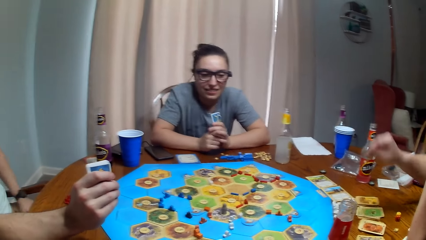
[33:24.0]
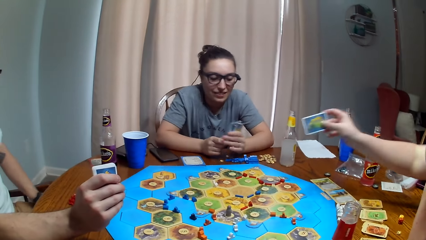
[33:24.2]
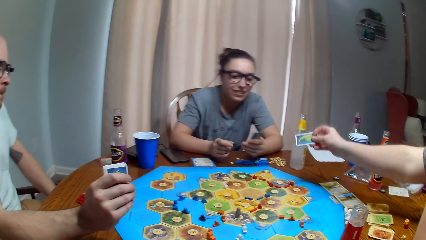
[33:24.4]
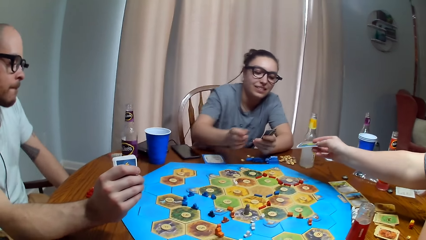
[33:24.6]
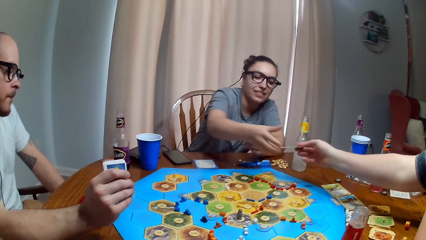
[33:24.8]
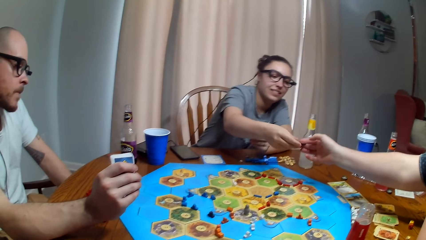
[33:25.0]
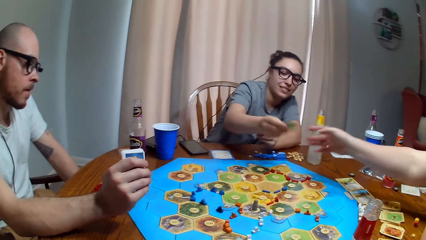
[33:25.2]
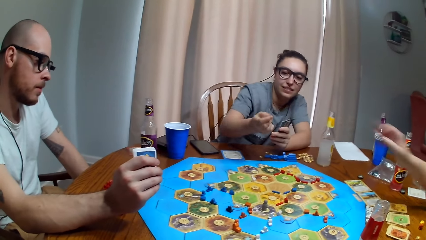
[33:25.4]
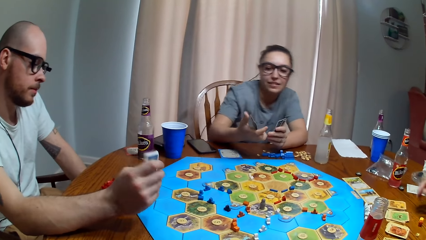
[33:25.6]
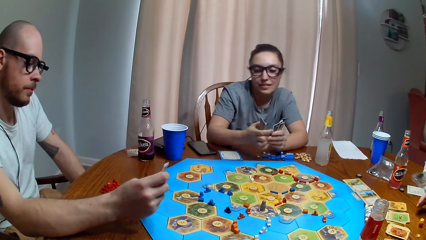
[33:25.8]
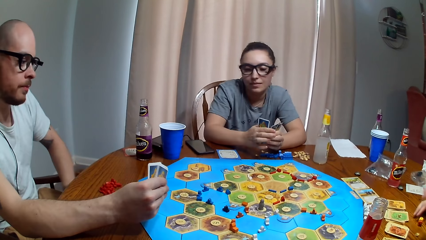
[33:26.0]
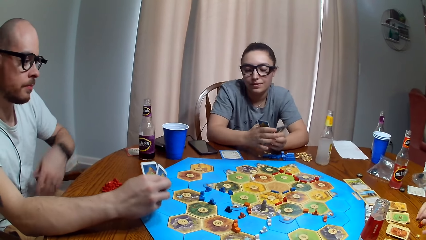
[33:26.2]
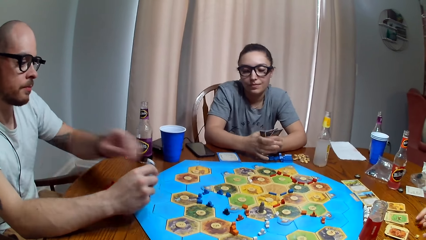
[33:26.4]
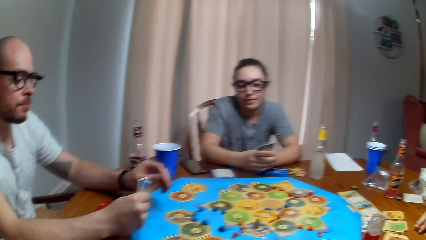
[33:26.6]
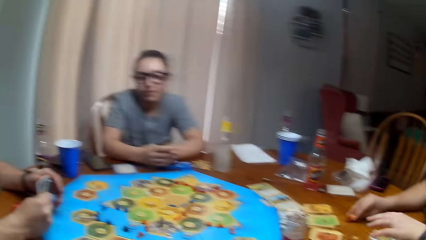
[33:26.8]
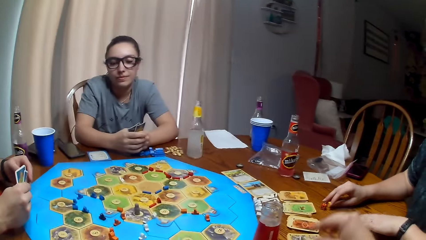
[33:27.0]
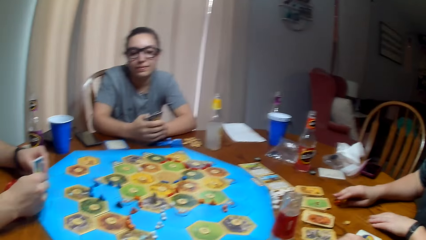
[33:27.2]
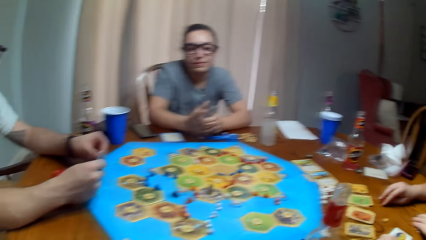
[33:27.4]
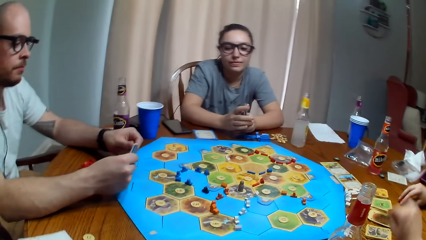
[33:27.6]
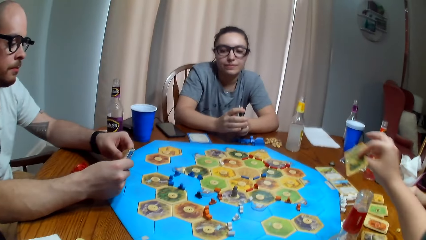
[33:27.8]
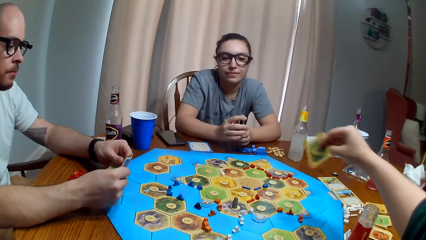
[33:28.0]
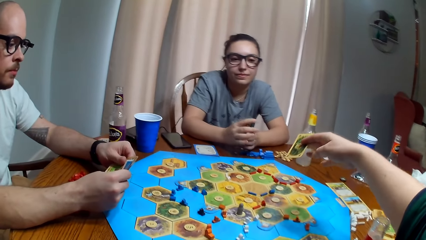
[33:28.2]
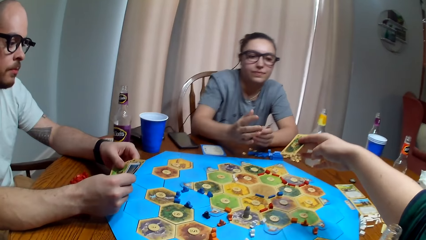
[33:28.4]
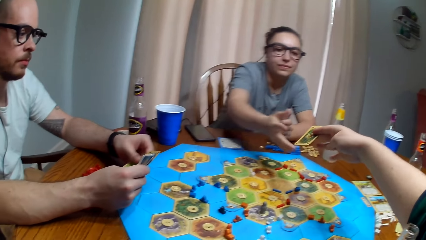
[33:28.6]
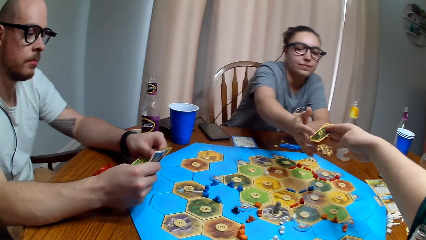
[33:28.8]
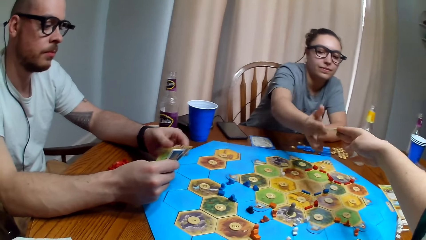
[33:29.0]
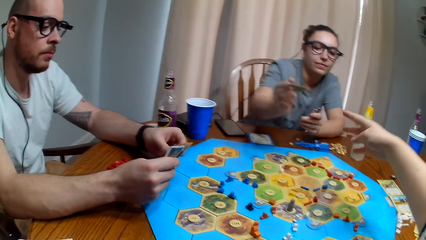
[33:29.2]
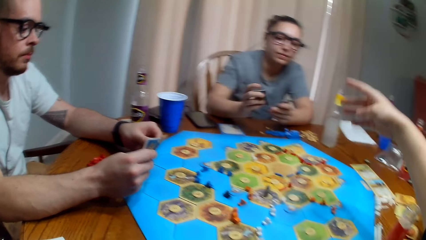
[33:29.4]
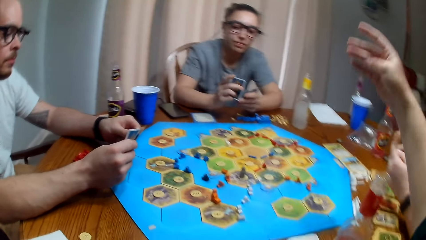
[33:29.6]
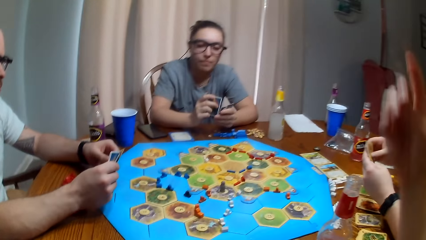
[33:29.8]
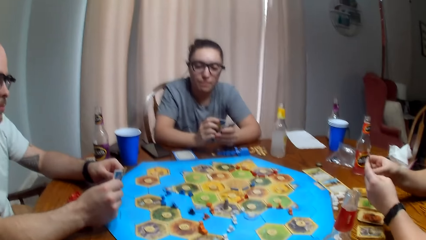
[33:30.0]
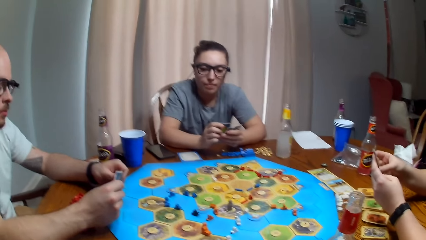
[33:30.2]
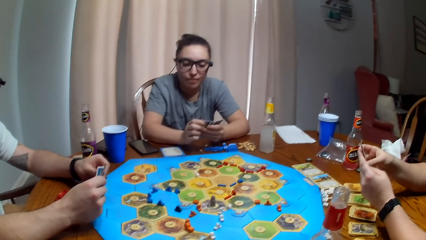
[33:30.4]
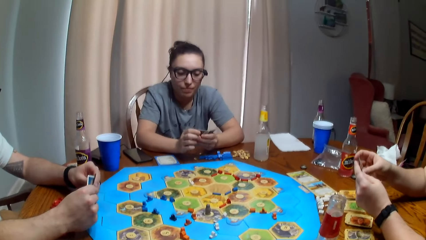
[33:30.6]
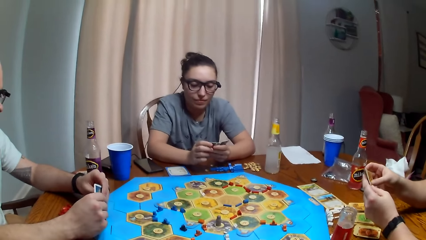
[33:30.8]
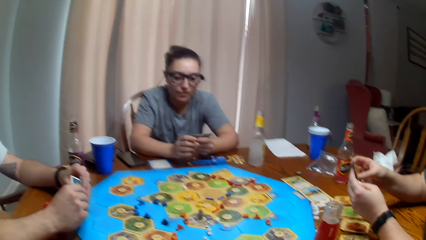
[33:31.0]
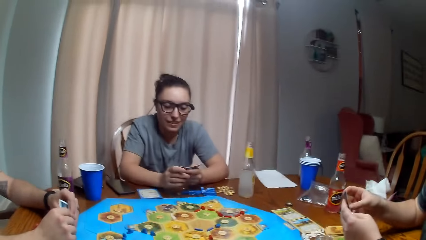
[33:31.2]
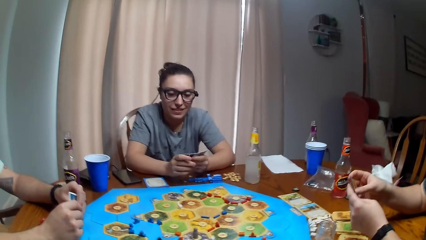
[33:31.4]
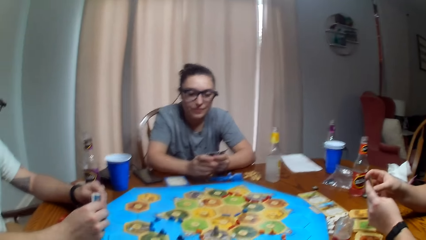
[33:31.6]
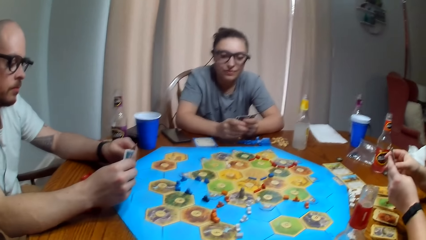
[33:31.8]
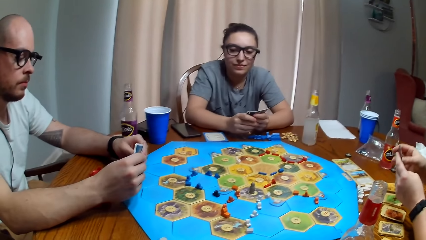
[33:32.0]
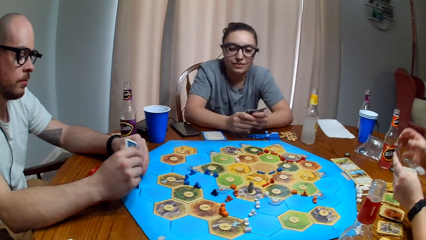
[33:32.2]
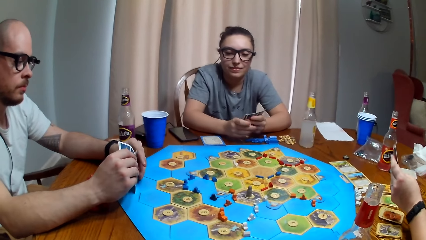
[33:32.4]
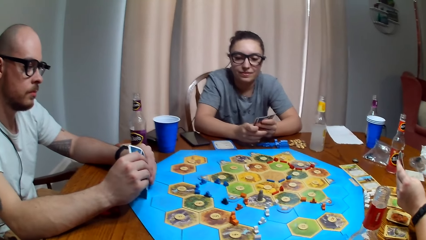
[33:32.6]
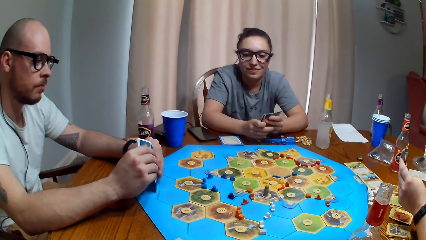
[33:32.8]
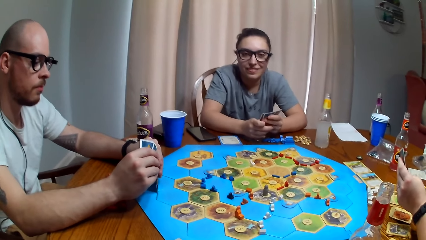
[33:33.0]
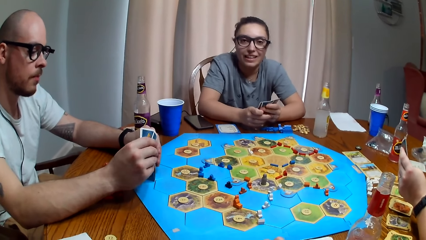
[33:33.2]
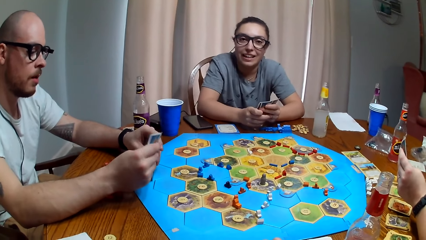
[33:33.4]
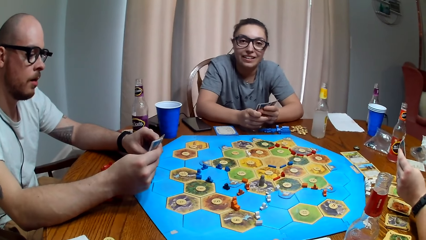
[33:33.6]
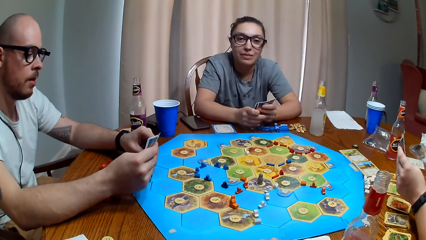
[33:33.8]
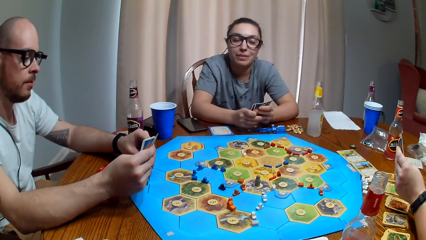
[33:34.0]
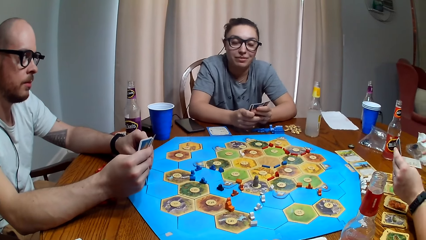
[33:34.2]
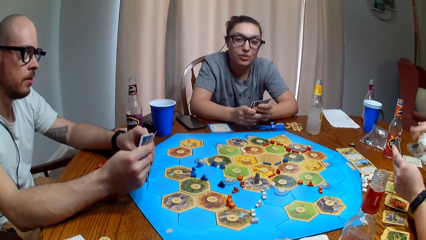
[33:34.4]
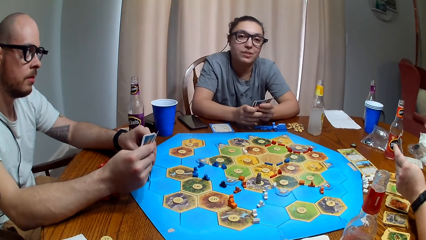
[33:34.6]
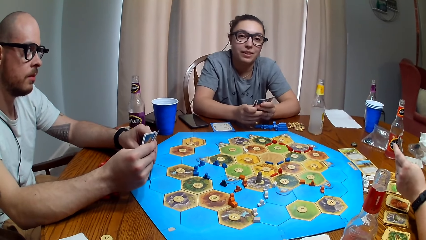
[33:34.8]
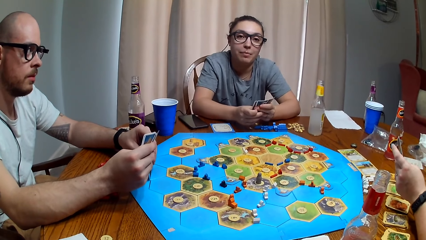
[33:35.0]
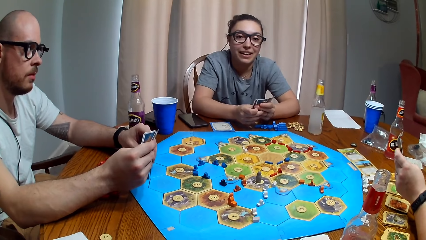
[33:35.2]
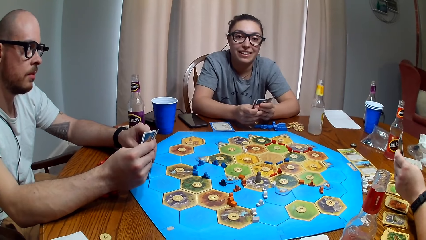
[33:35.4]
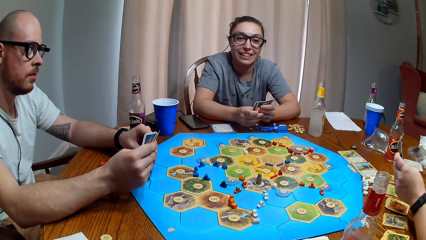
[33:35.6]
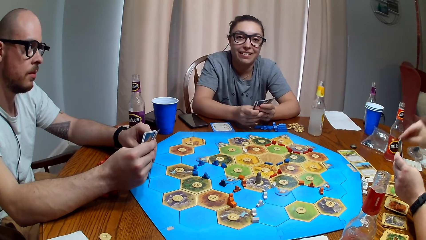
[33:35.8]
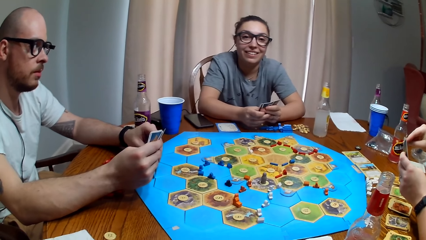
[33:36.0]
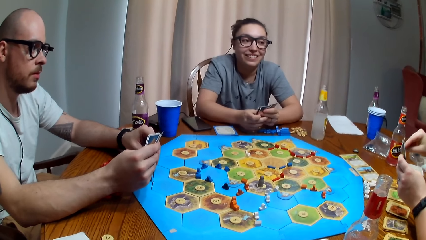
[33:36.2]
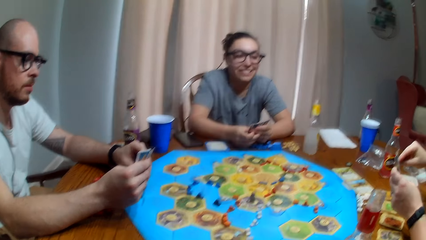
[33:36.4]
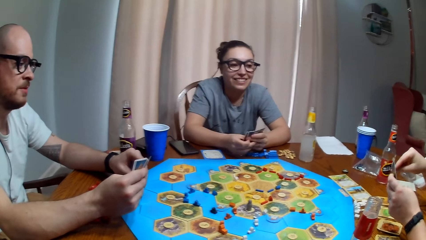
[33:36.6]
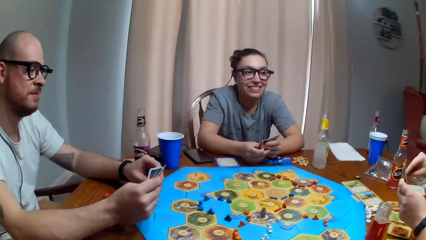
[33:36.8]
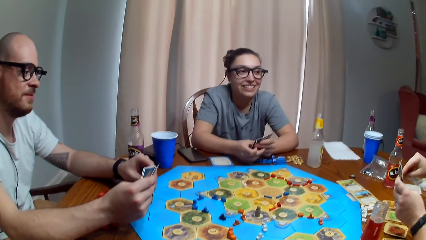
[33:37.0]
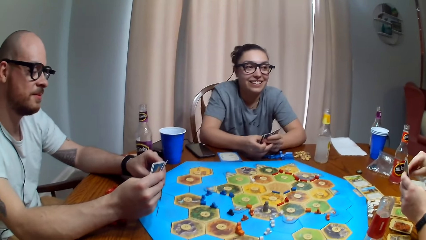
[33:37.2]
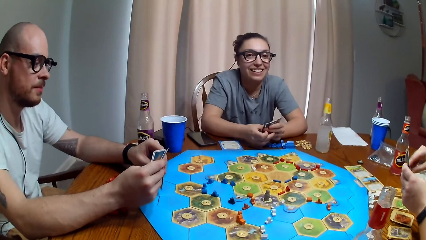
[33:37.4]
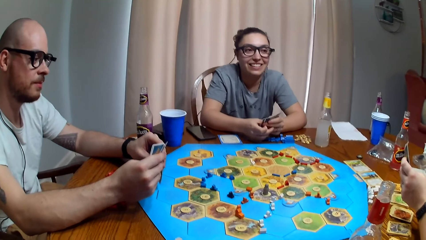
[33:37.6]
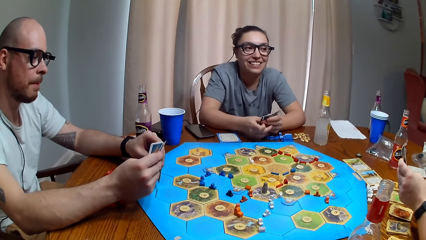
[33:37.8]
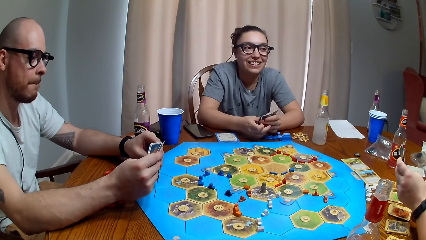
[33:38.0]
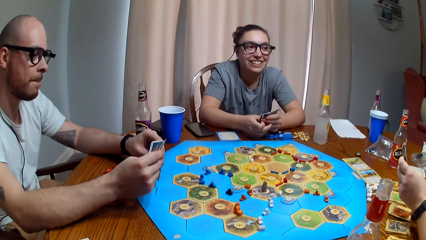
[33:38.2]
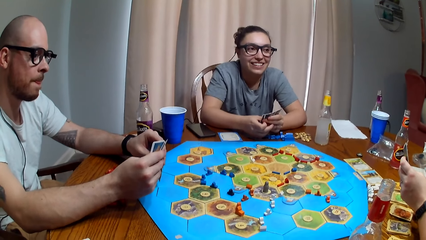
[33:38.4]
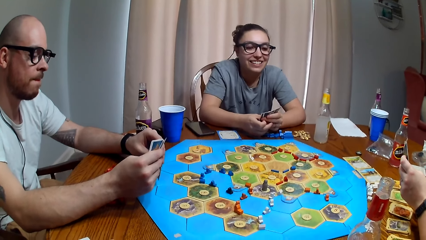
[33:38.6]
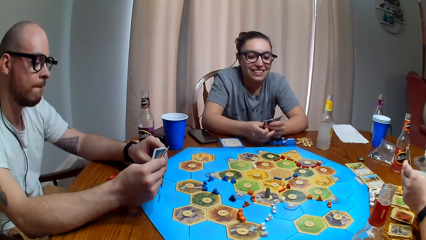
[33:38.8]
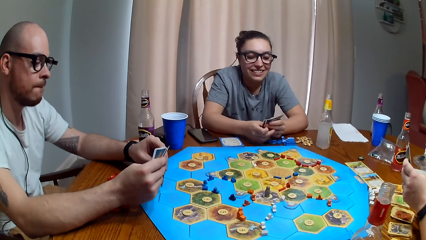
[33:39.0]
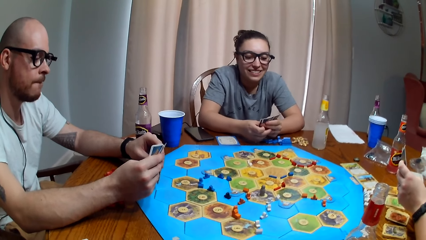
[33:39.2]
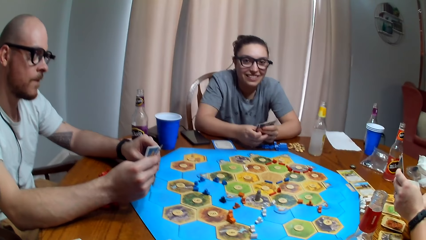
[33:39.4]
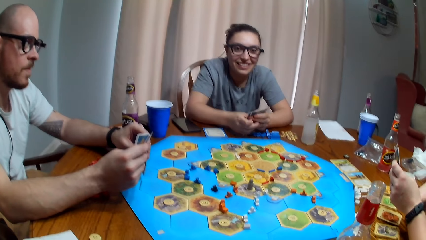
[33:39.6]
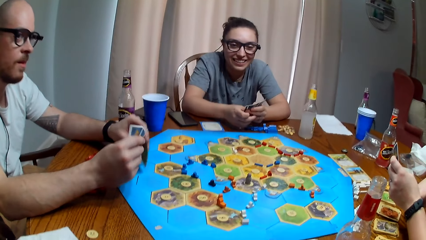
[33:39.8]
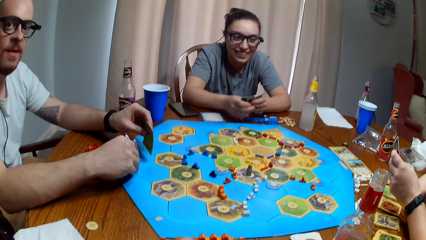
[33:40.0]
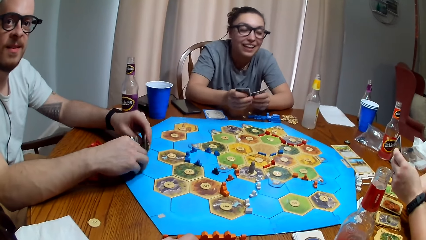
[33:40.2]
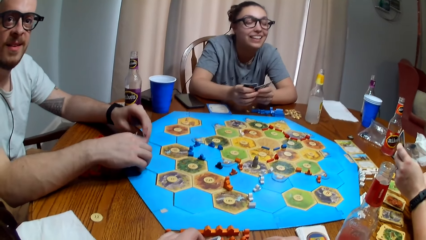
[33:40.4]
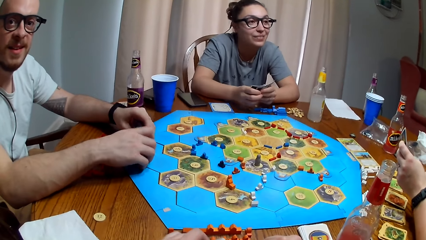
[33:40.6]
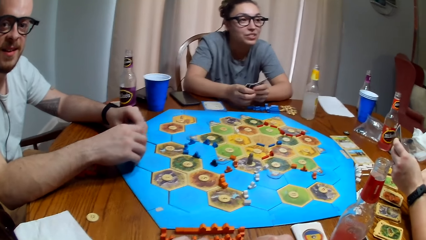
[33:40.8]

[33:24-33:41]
A woman gives another woman a card. The camera wearer gives the other woman the card. They dialogue with the other woman.
